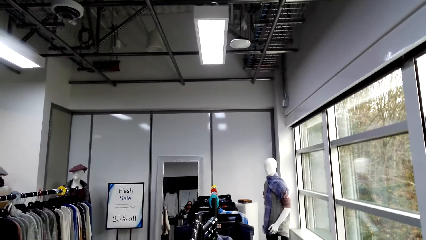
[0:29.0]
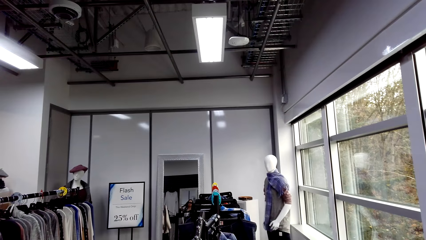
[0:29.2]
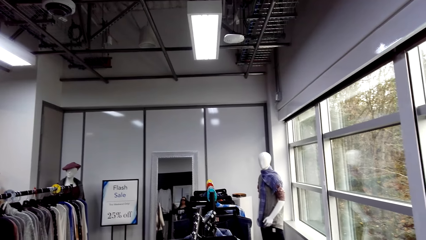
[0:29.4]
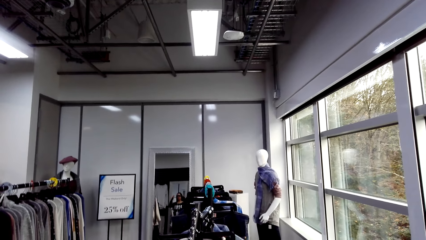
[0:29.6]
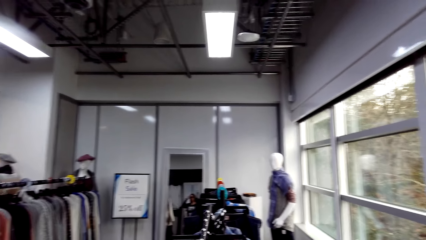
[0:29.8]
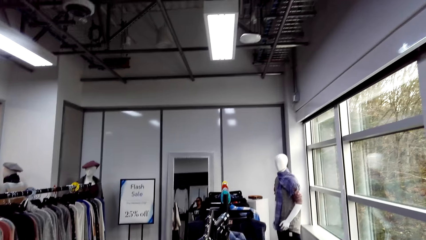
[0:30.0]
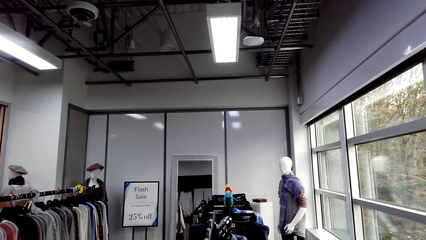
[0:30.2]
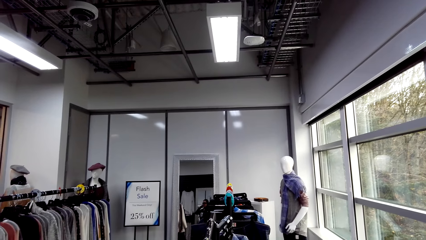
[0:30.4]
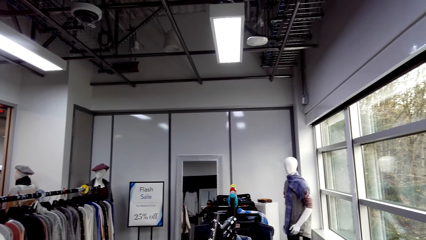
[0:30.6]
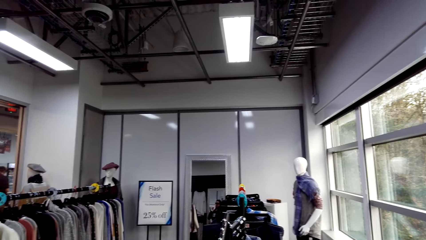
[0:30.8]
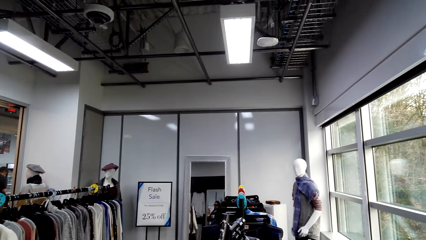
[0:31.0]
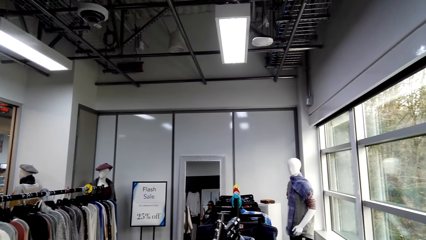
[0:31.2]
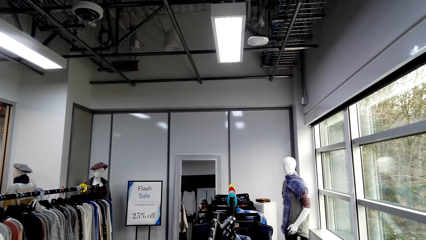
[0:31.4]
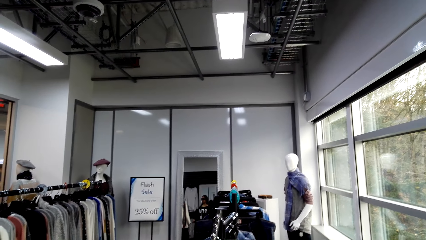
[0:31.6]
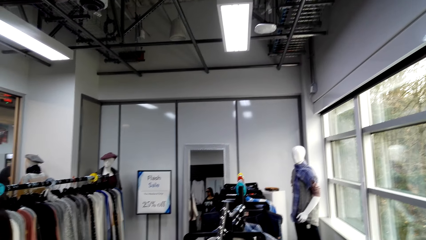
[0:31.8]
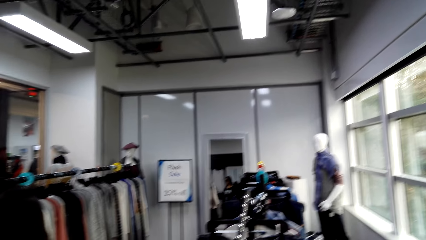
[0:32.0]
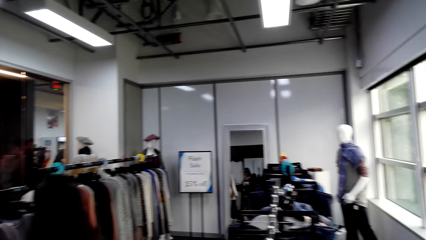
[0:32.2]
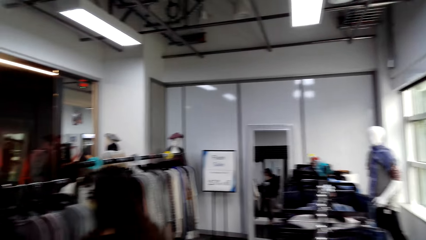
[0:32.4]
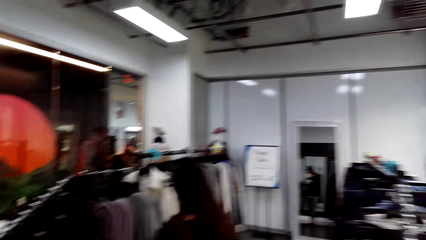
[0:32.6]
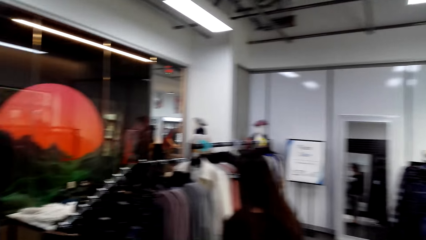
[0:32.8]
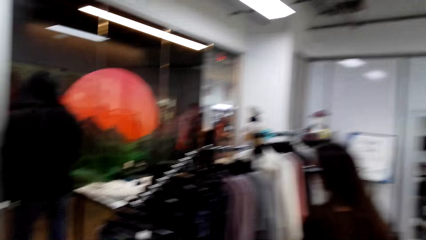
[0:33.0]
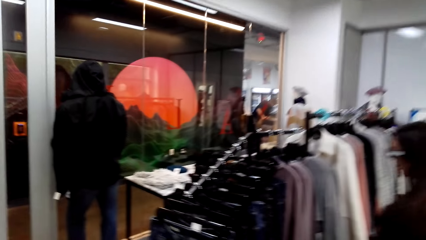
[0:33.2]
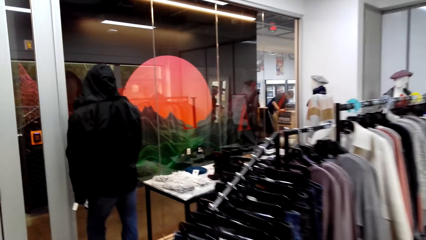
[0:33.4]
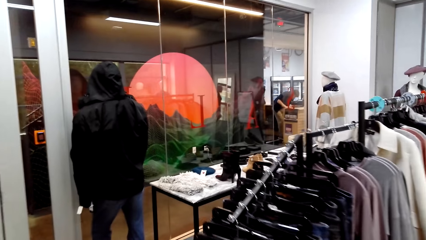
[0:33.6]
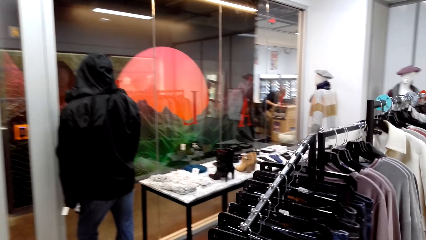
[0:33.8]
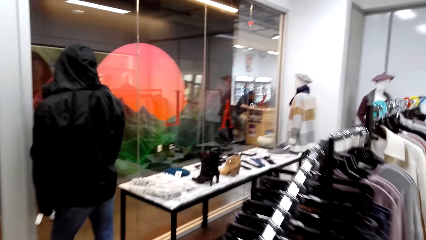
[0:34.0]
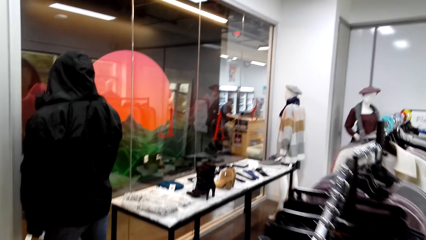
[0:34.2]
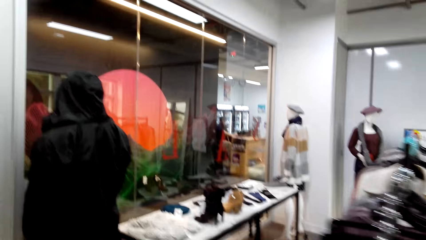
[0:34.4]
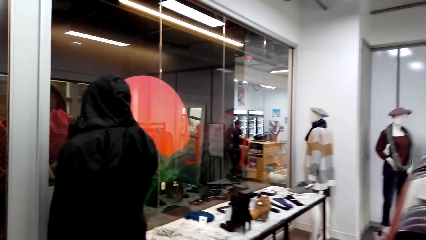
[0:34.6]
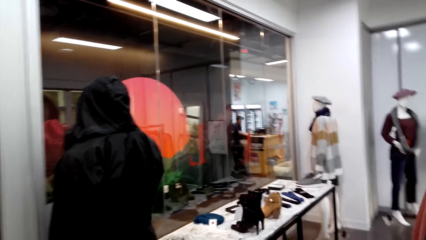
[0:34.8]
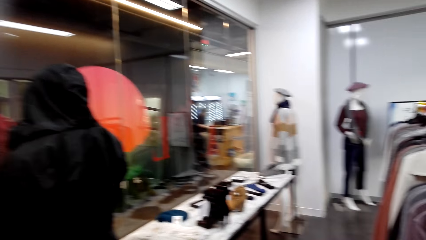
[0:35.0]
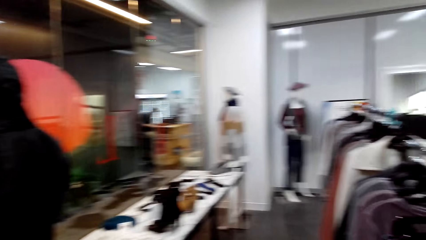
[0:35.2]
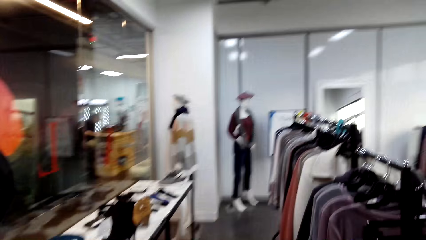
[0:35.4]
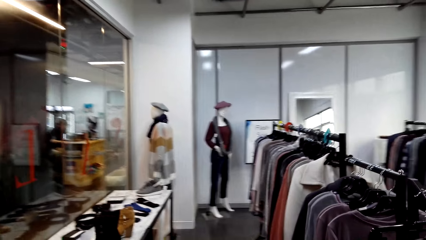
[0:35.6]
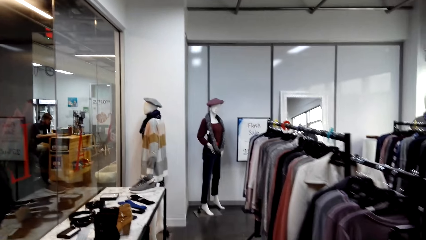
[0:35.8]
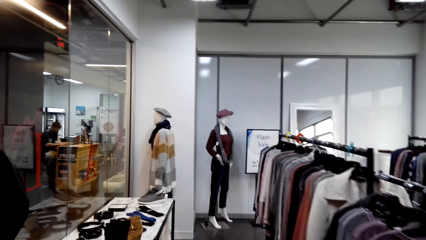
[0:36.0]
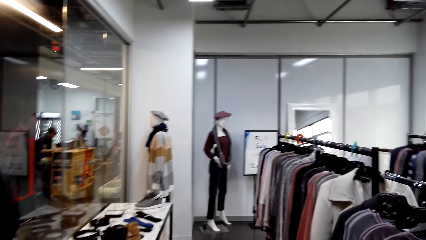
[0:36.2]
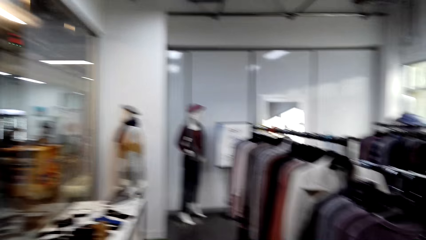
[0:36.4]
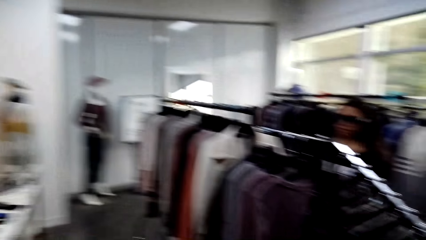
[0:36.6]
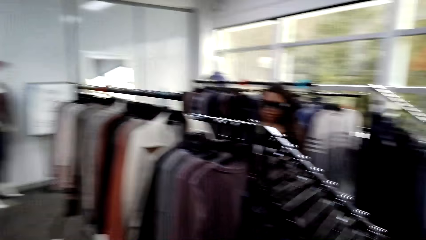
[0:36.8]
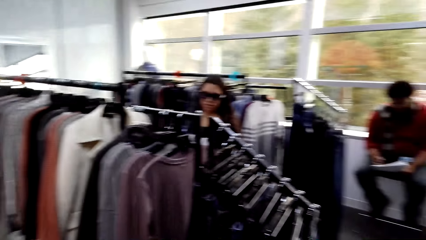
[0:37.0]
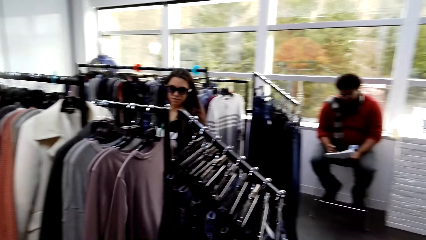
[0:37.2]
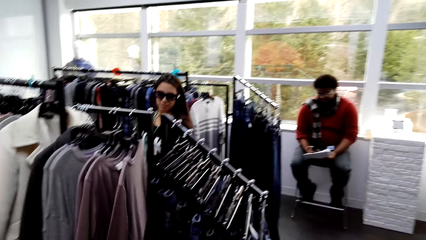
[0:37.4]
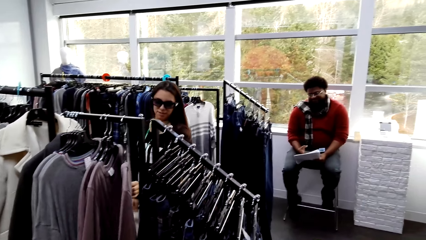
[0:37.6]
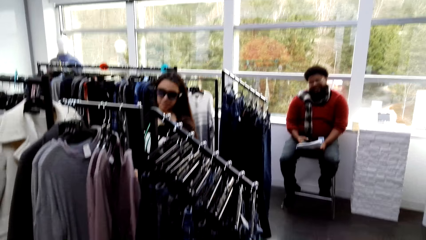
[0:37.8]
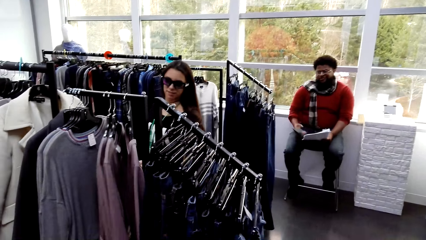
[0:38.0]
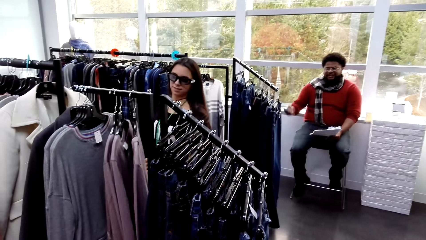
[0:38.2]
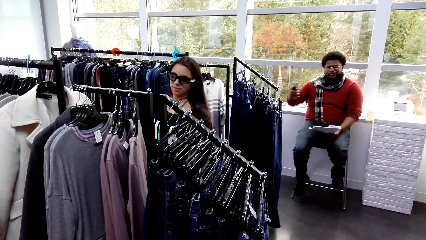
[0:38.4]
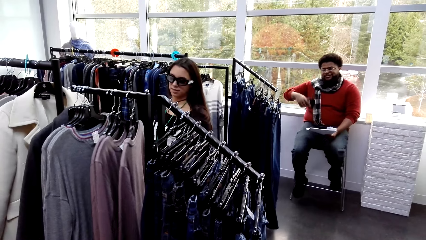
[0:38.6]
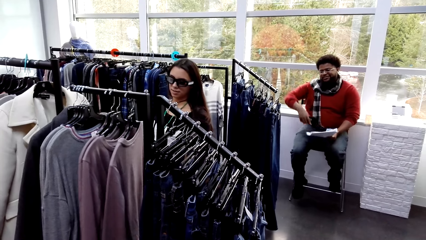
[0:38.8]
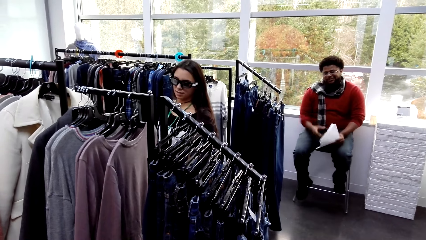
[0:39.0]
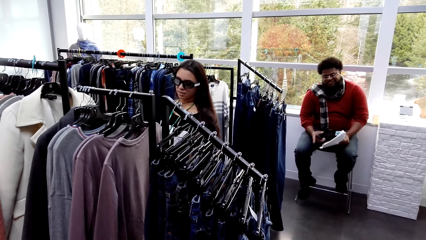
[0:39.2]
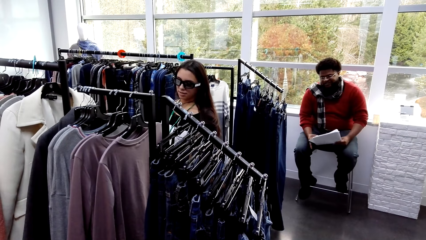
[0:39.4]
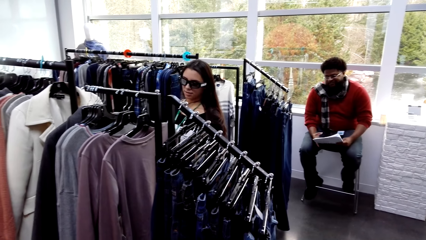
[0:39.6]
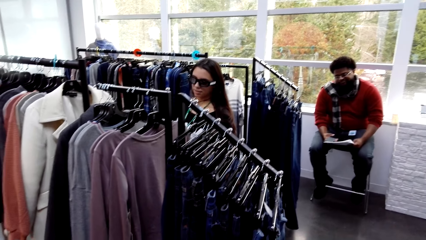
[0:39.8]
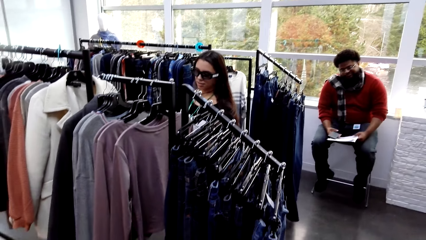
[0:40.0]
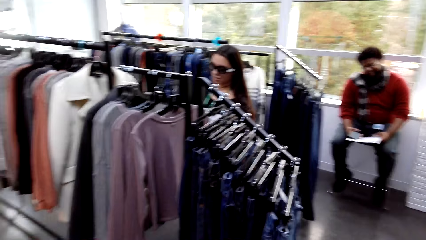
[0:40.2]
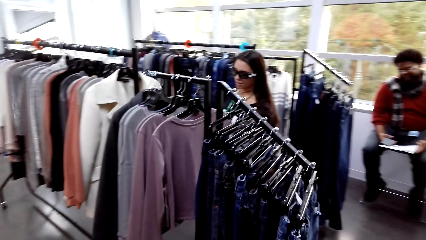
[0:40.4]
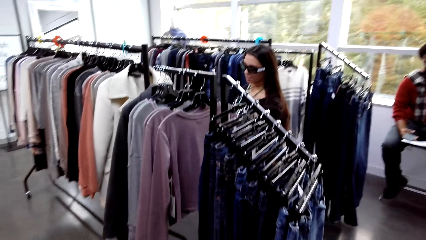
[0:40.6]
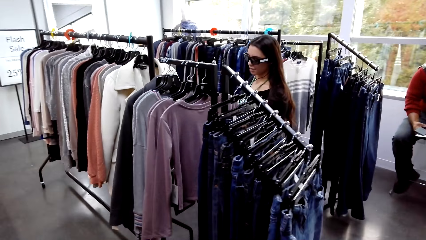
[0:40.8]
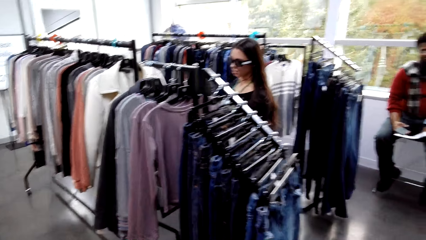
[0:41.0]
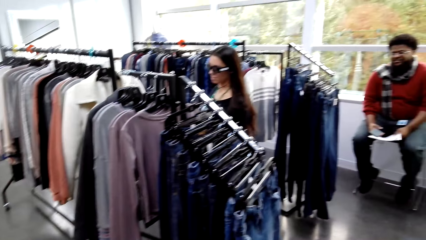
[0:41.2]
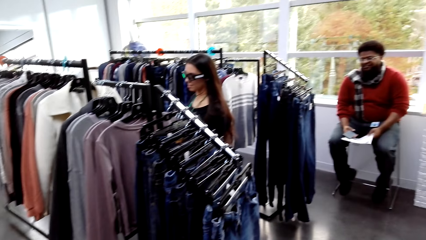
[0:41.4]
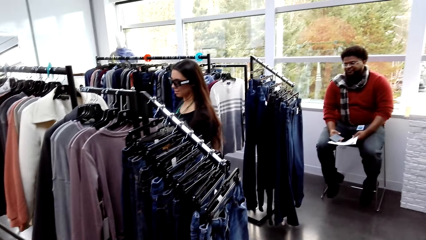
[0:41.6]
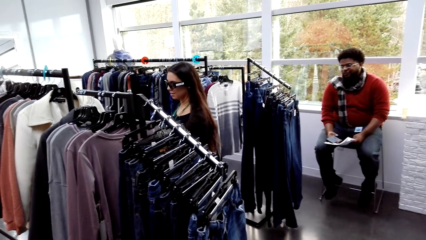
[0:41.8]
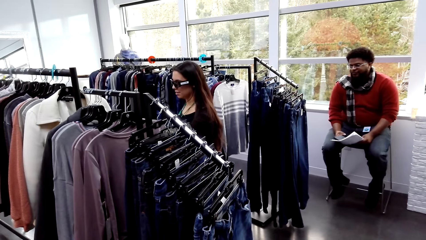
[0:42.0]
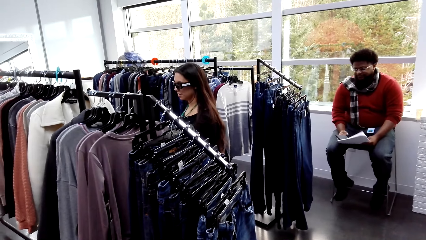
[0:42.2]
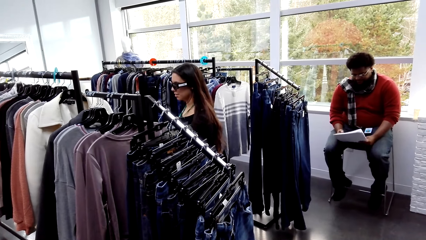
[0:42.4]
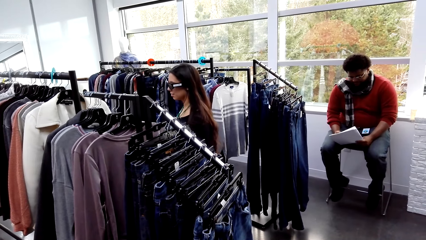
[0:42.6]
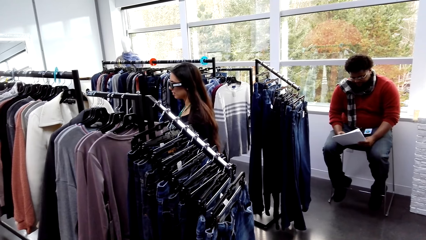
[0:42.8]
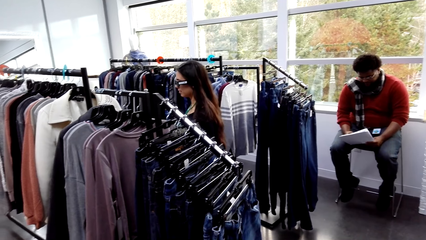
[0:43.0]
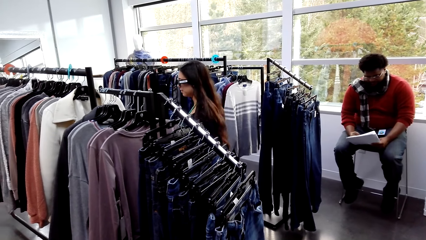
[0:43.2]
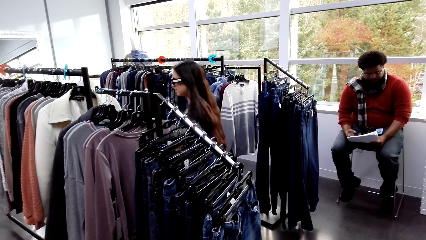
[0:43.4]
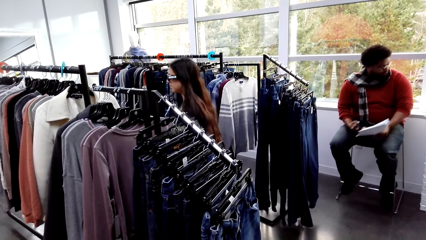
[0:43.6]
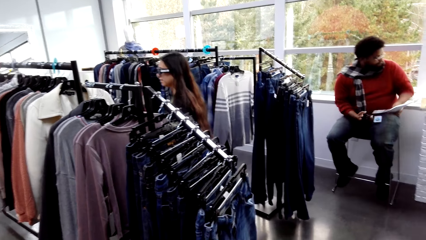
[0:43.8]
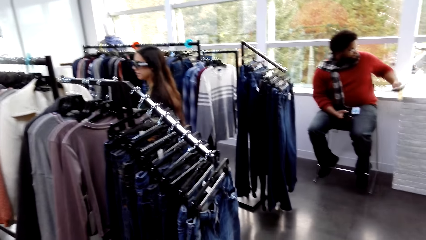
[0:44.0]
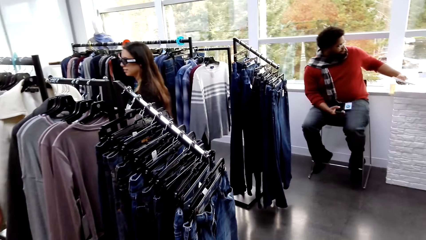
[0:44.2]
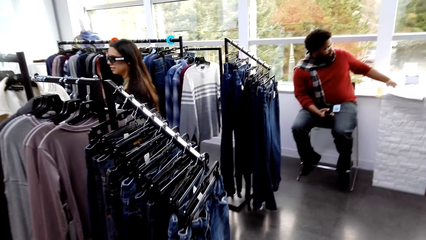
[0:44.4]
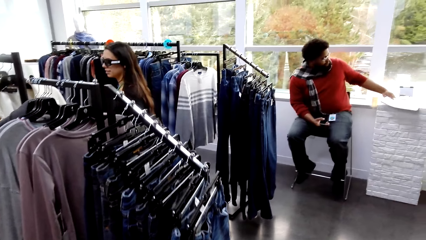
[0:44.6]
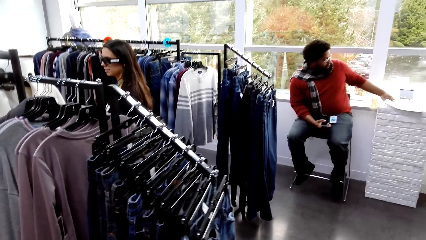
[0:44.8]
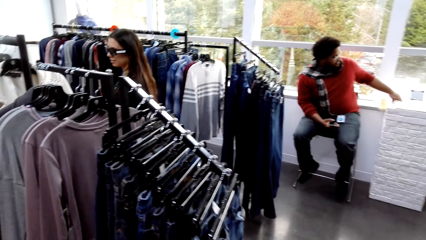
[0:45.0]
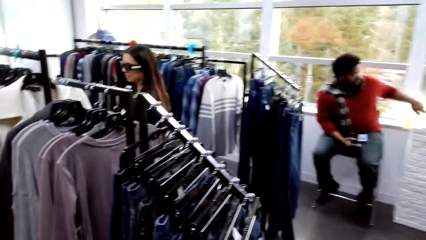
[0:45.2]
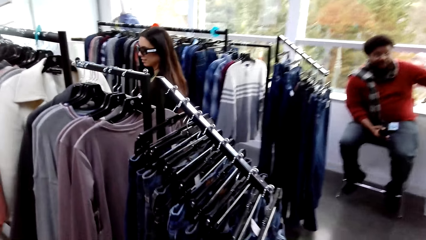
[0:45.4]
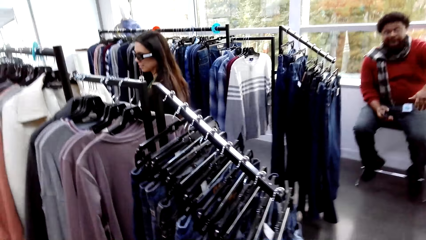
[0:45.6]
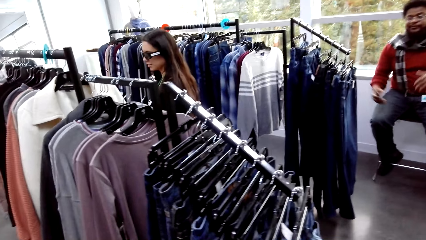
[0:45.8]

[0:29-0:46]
The camera wearer walks around the store. A person talks to the camera wearer. Another person looks at the outfits on the hanger stand.
